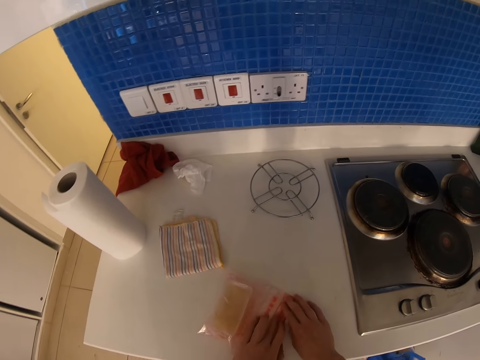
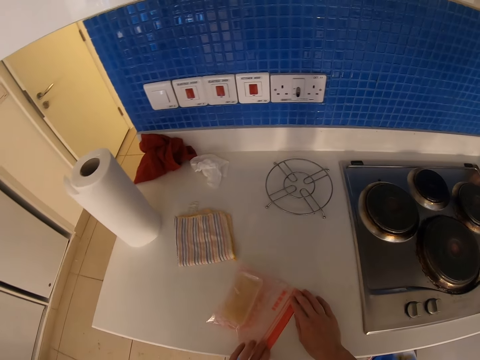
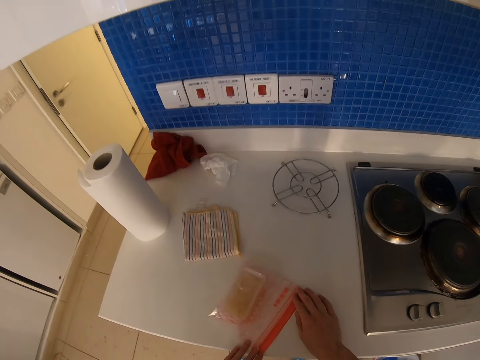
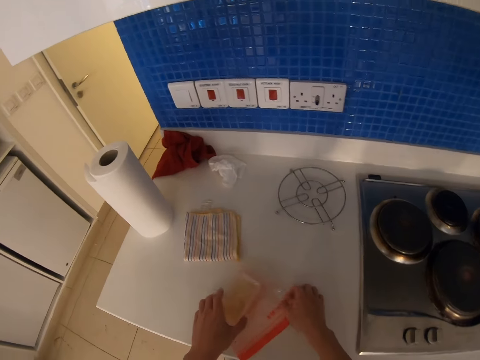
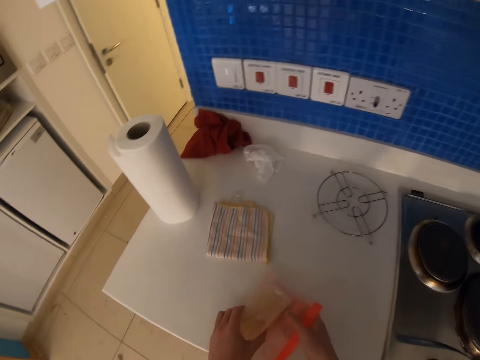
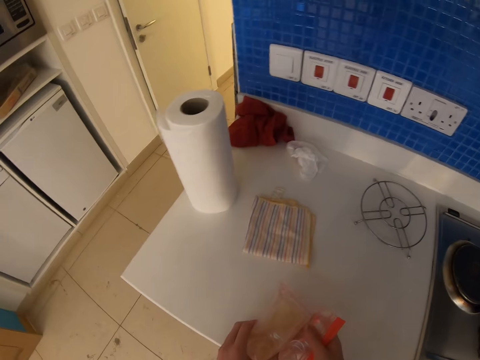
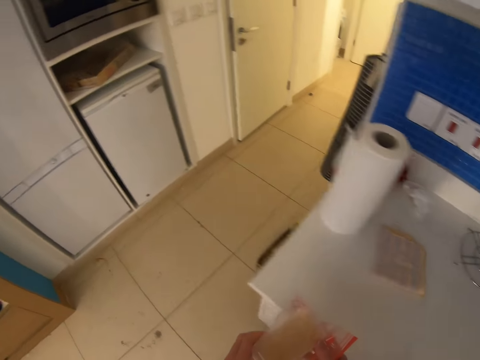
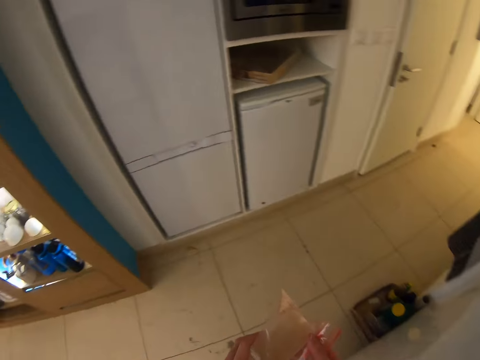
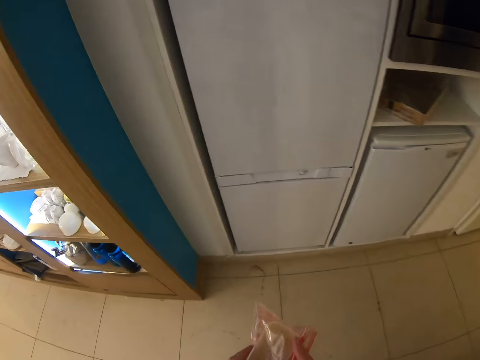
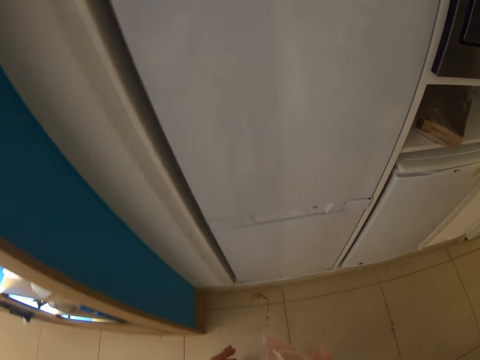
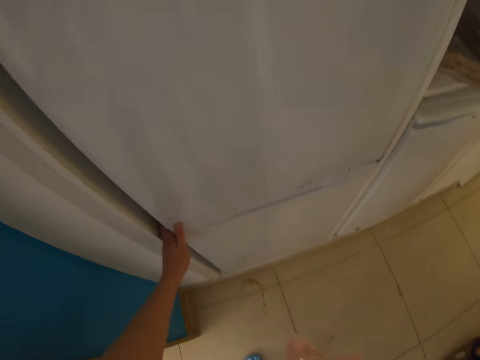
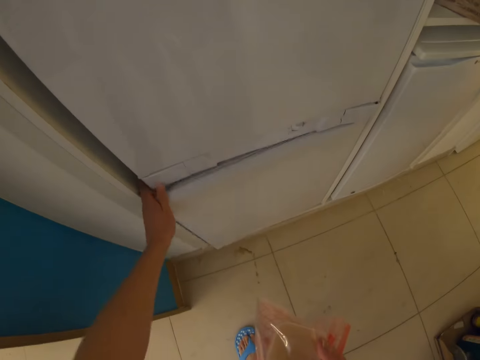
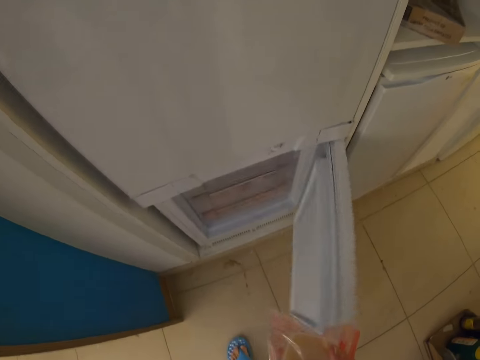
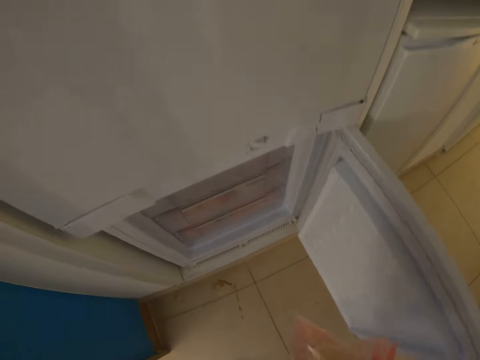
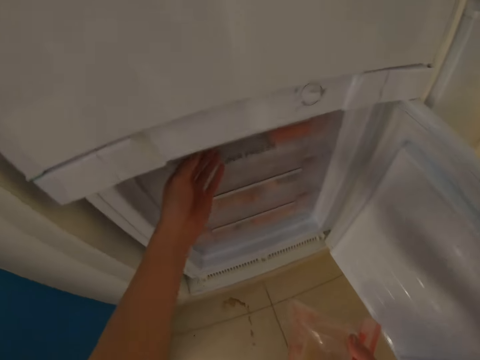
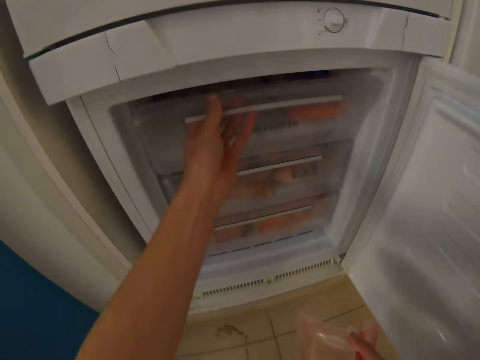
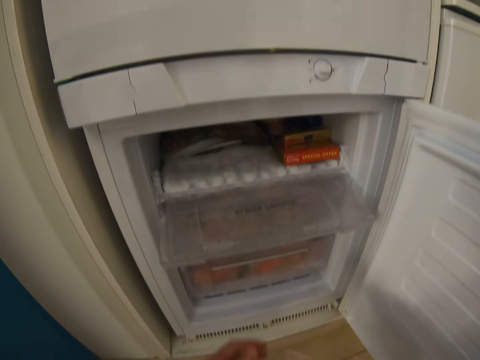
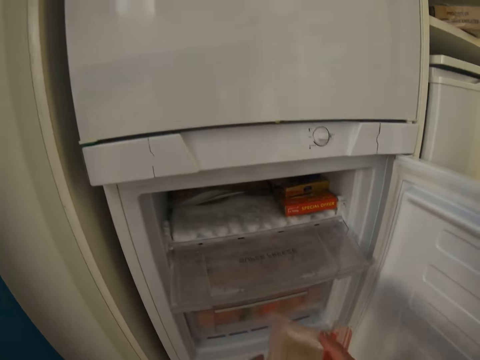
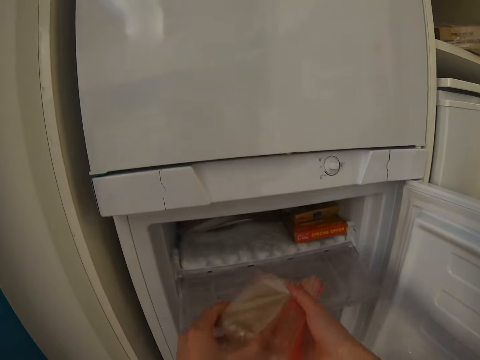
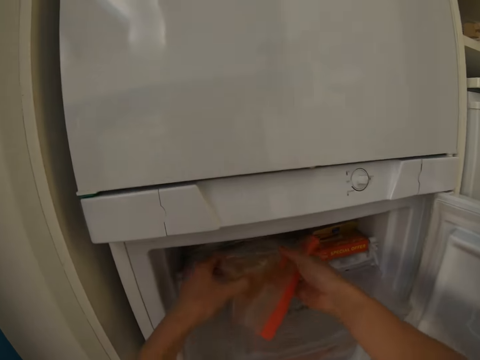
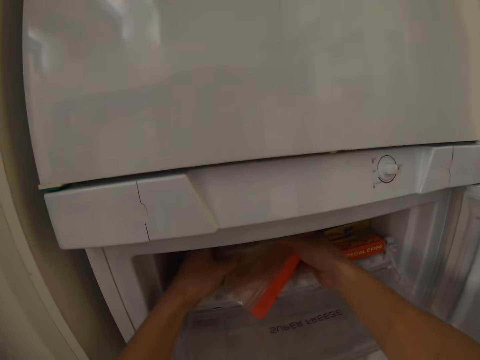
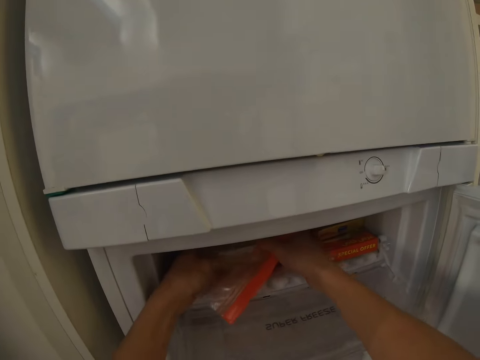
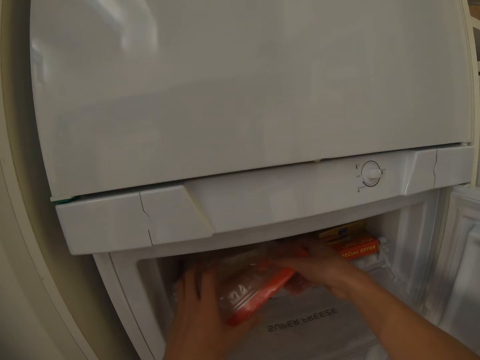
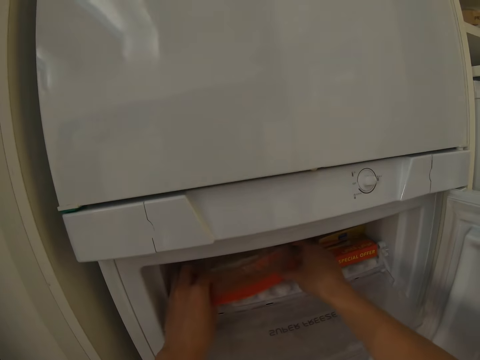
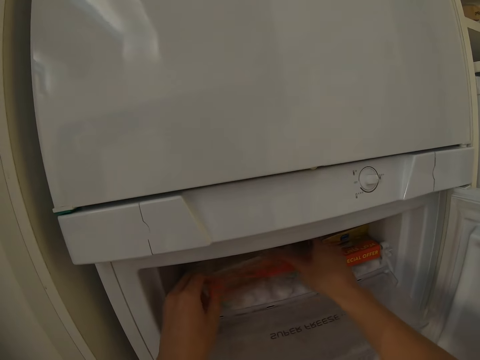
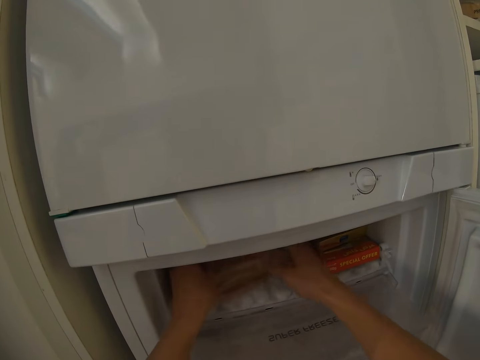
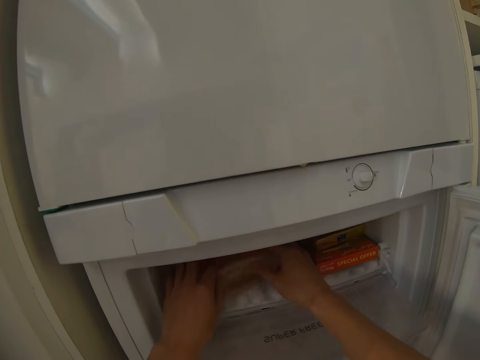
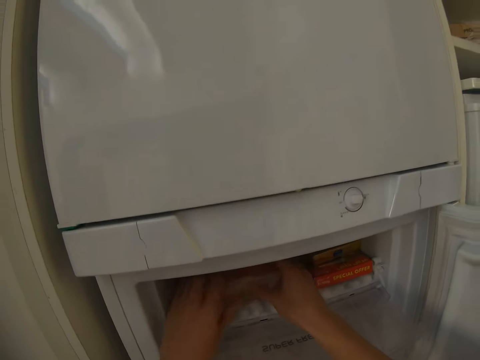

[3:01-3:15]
The camera wearer opens the fridge. They put the butter in the fridge.

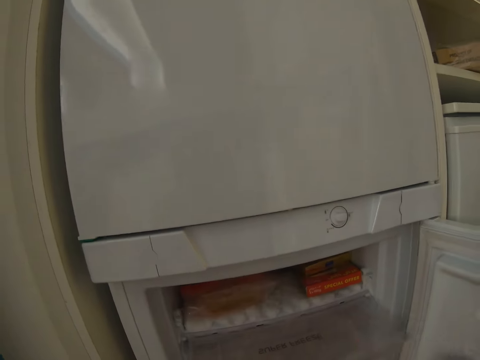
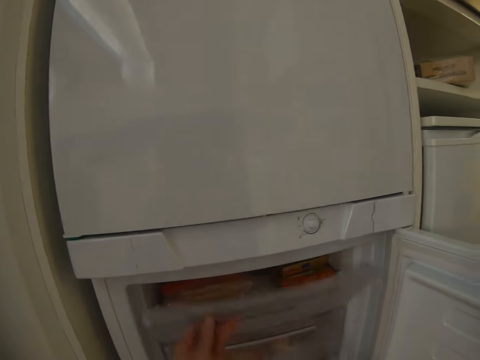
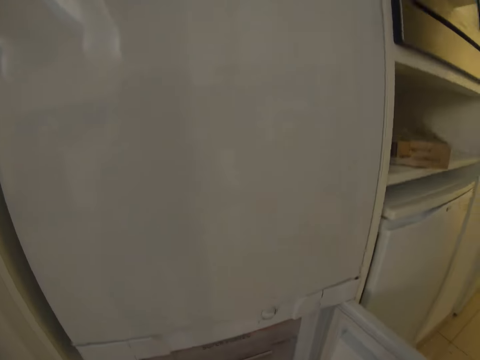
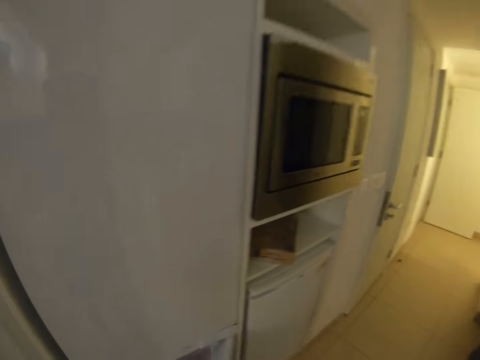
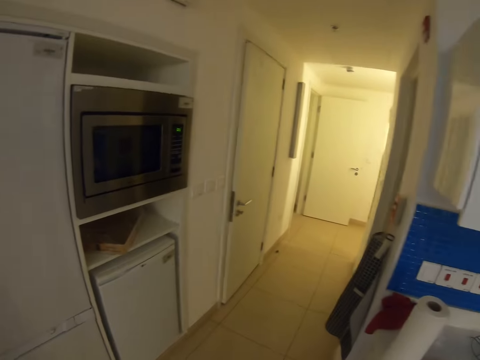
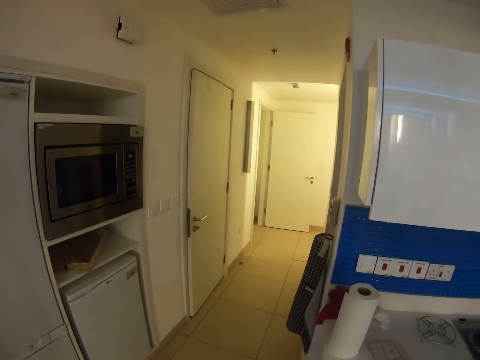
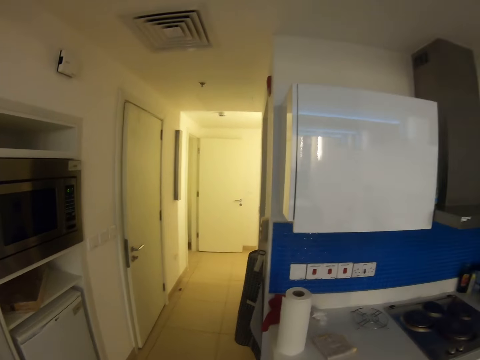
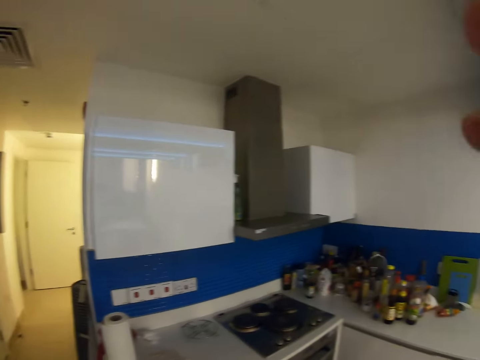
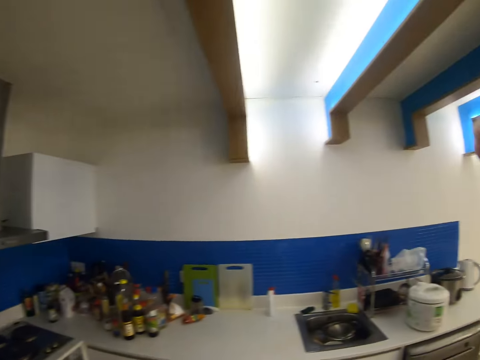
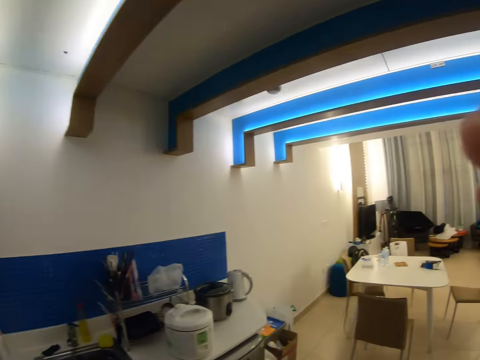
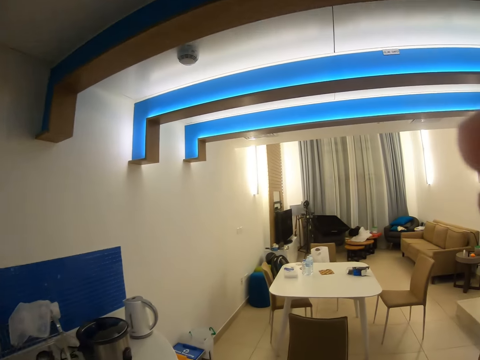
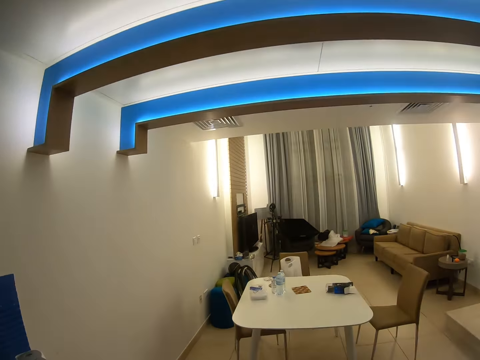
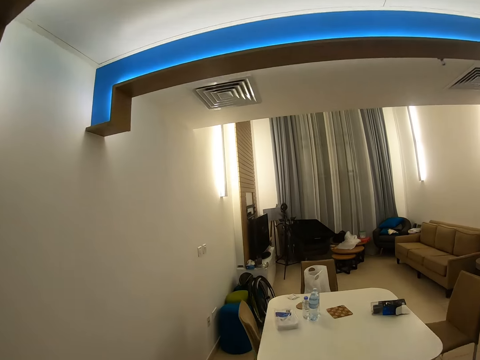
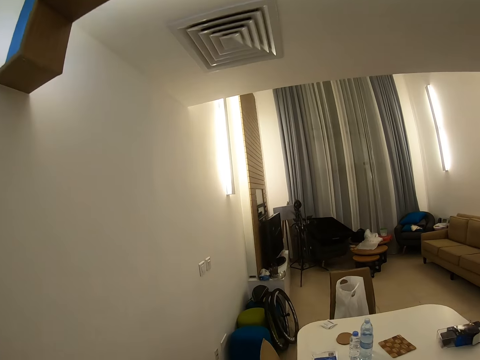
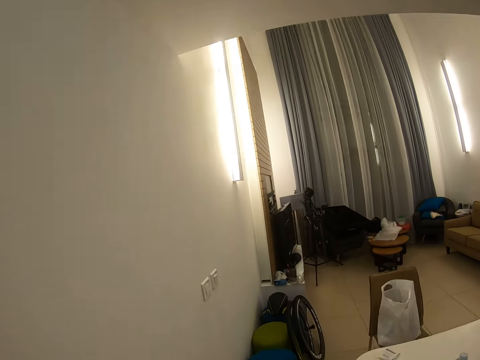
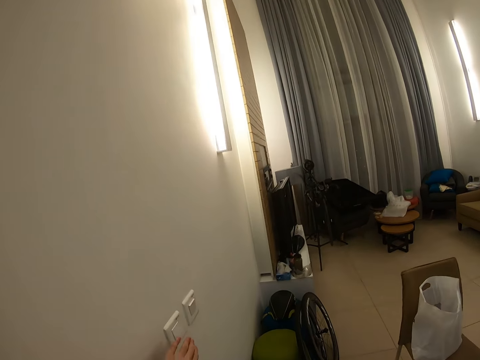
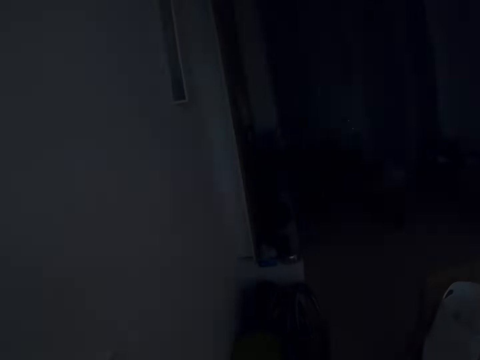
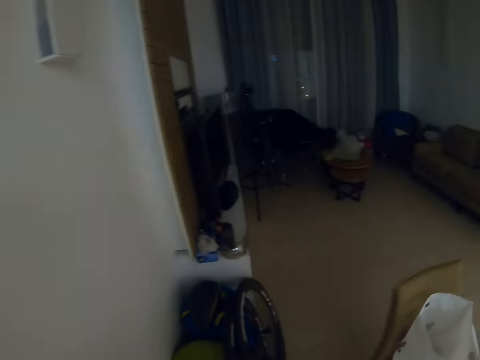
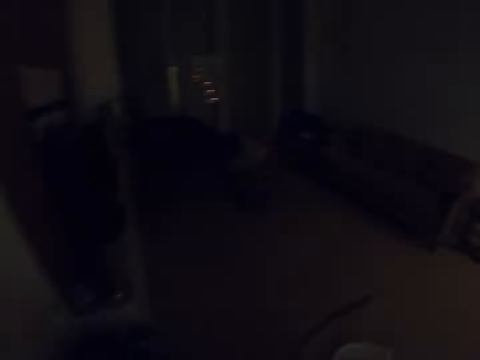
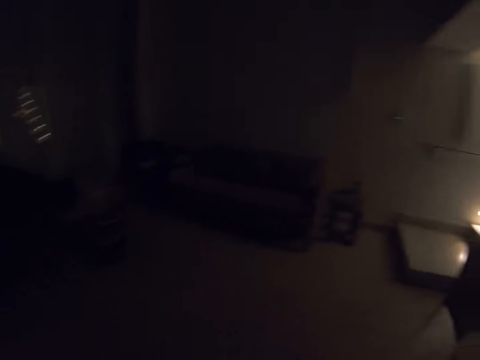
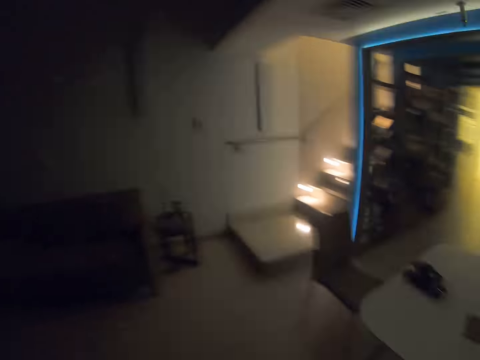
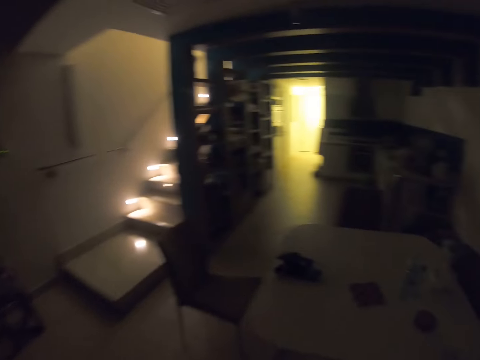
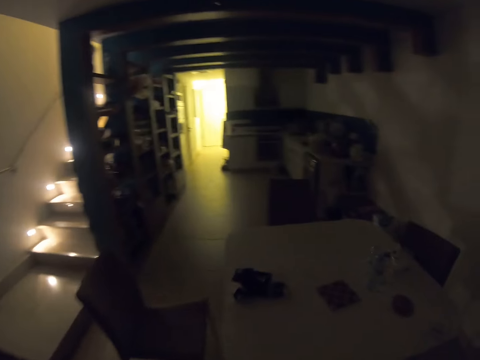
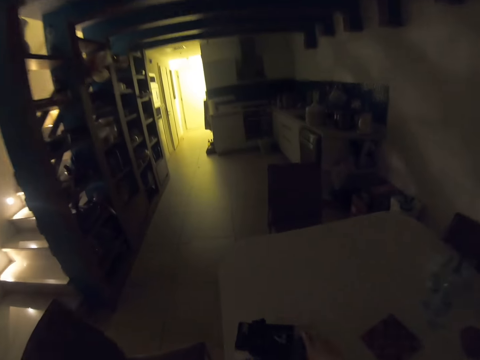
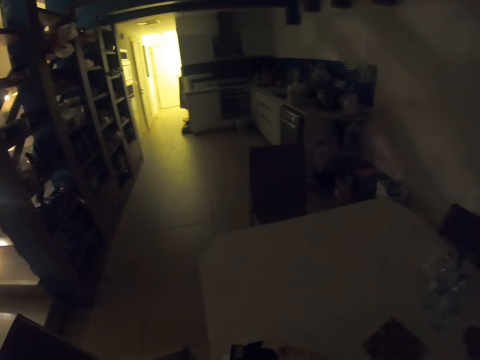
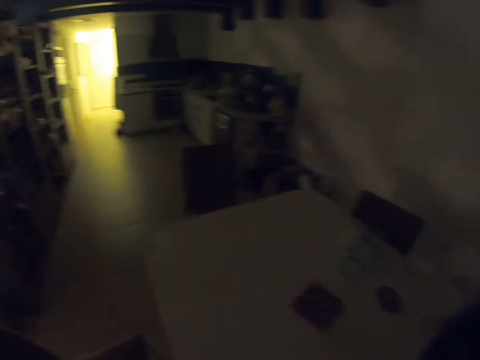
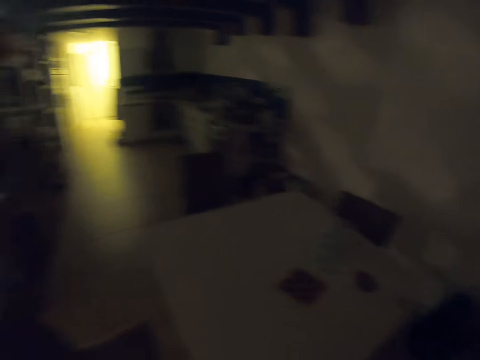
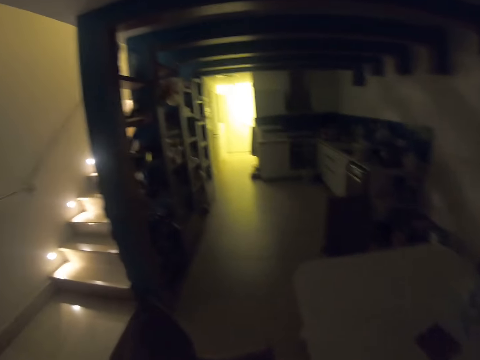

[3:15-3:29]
The camera wearer closes the fridge. They move to the sitting room. They turn the lights off.
